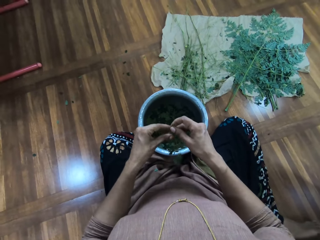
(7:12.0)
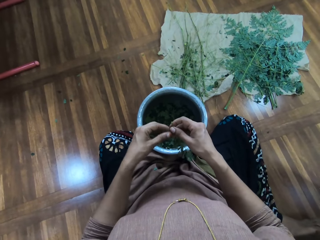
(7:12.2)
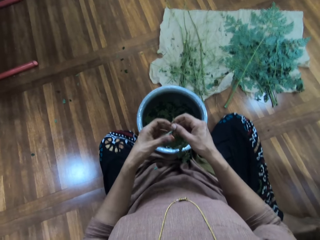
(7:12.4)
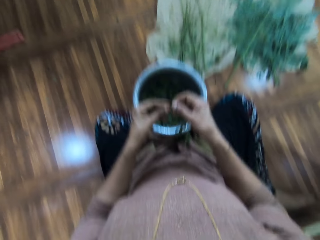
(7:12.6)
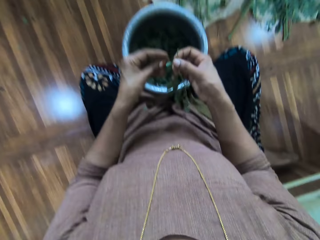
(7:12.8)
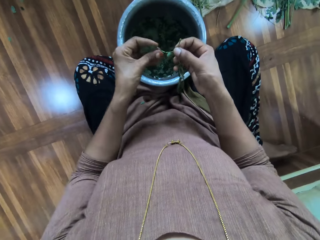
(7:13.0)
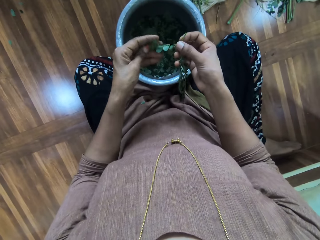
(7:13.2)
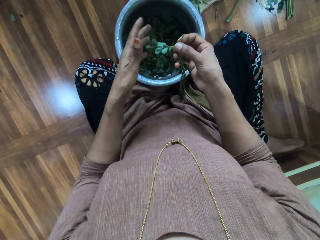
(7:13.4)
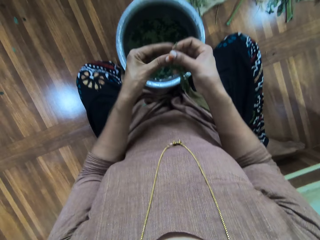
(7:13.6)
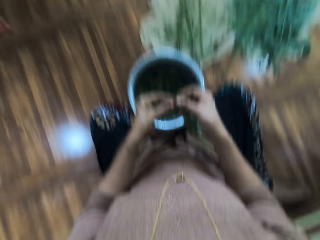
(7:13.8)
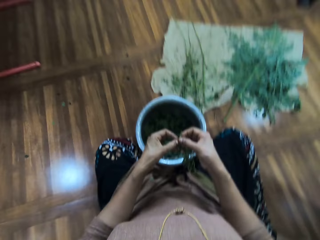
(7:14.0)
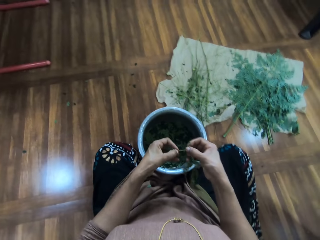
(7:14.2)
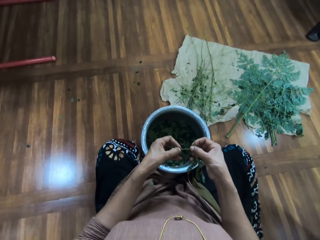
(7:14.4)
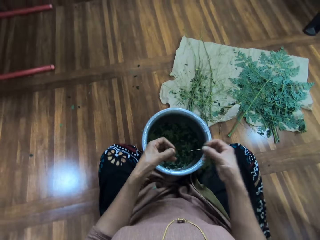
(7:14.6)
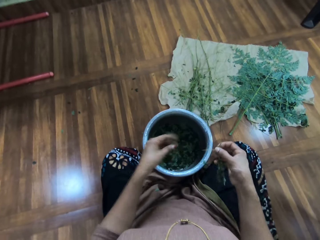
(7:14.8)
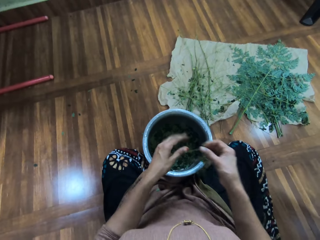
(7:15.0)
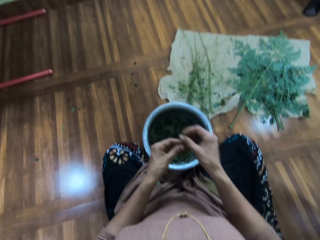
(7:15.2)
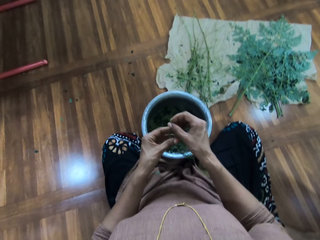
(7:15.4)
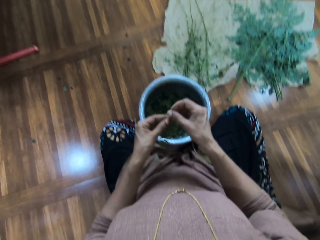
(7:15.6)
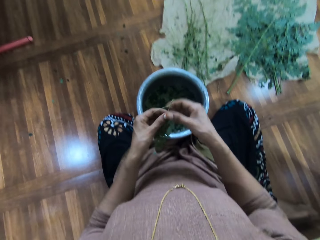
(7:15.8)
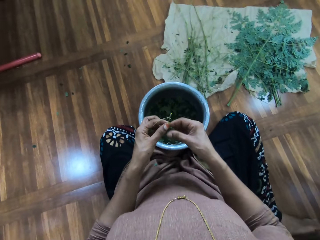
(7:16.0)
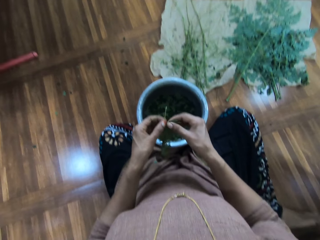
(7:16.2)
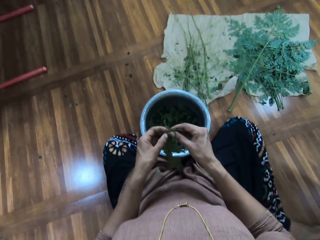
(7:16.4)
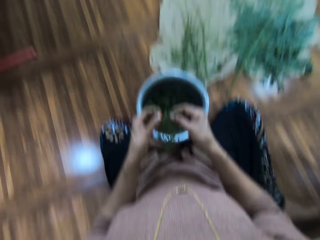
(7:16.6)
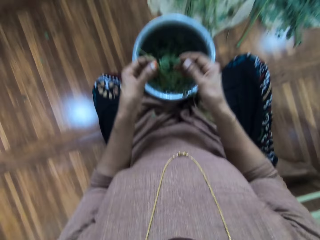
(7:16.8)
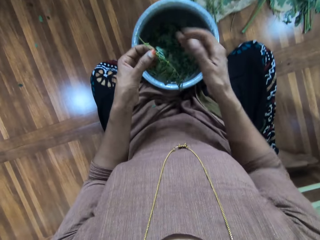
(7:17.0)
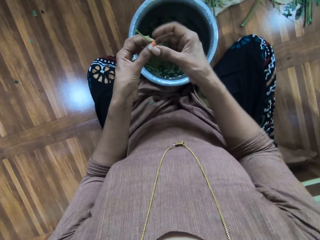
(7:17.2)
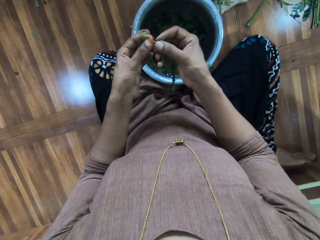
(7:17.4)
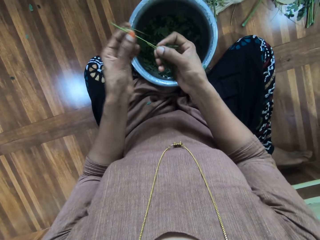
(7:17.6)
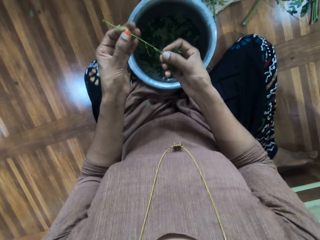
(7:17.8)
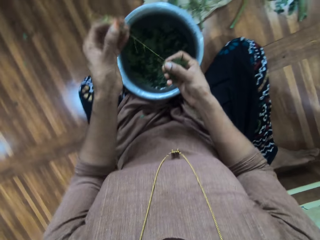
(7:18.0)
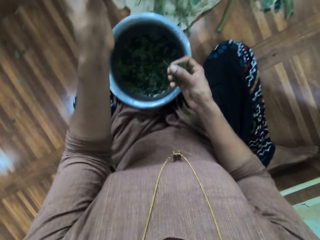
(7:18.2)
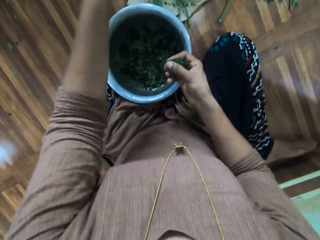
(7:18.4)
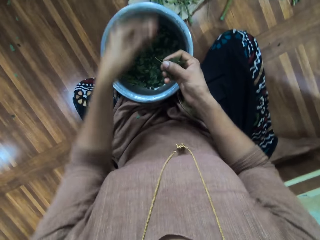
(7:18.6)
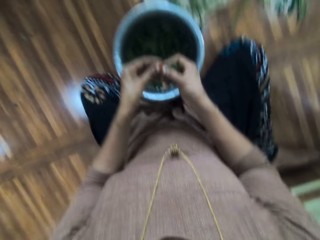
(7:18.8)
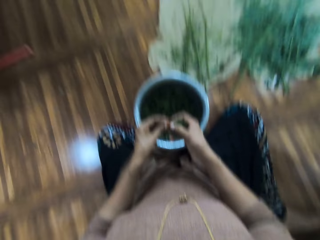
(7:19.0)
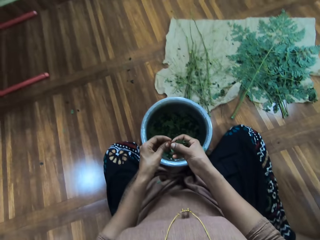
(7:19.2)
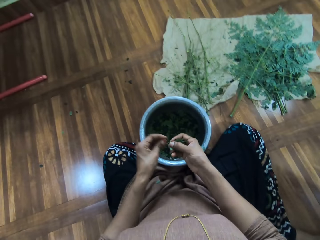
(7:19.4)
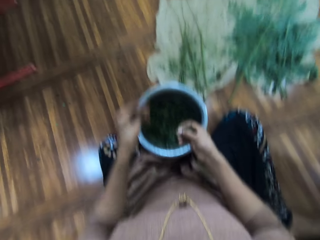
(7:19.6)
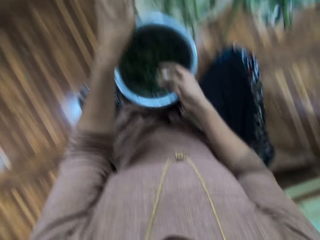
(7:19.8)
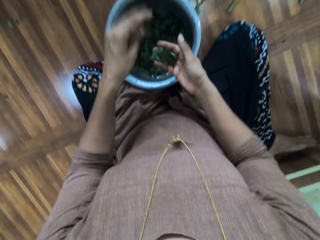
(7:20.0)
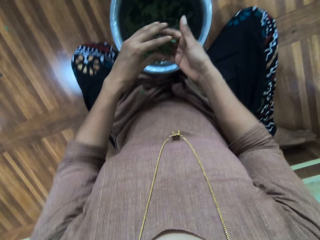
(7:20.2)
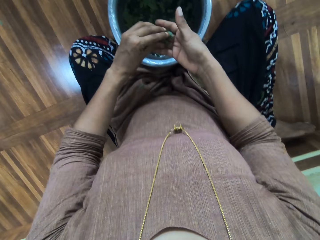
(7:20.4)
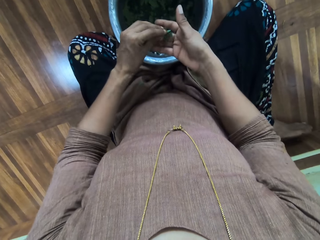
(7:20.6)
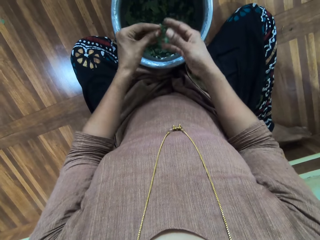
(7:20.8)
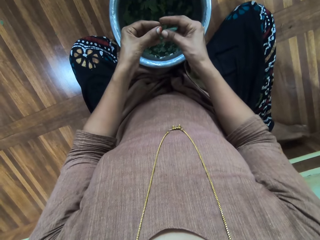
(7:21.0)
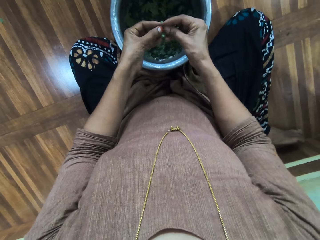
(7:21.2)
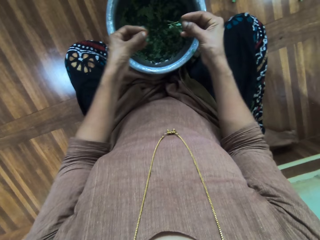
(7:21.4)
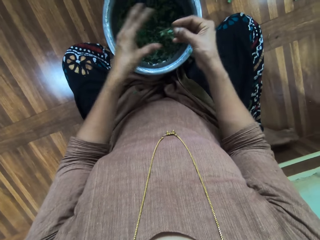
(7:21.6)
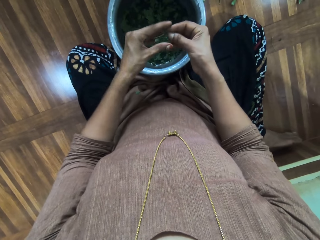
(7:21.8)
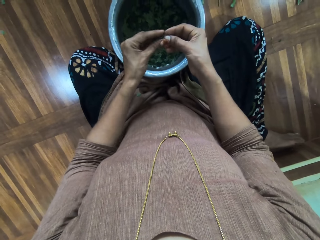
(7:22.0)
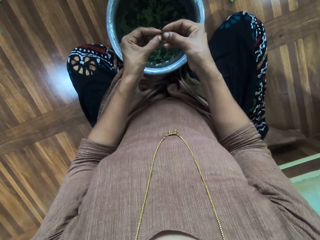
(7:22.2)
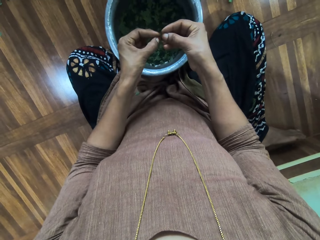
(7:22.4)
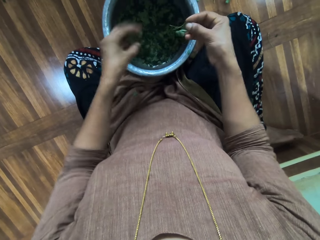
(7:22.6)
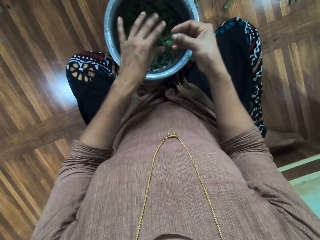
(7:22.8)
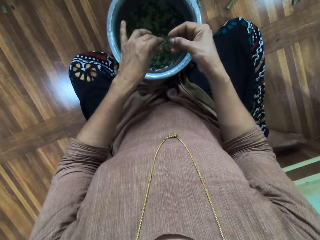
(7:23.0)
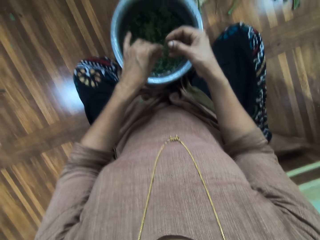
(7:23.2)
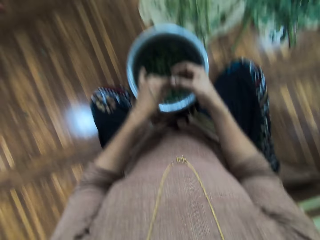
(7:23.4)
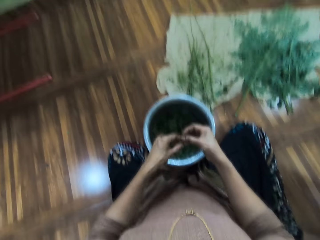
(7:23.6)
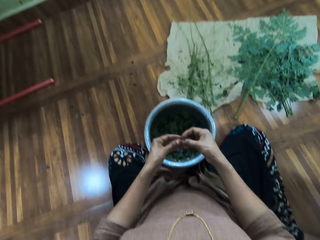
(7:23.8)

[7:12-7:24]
The camera wearer interacts with a person. They wipe the herb with the left hand, strip the herb, put the herb in a bucket, shift the herb to the left hand, wipe the herb with the right hand, strip the herb, throw away the herb stem, strip the herb, and throw away the herb stem. They sort out the leaves. They shift the herb to the left hand, strip the herb, put the herb in the bucket, strip the herb, put the herb in the bucket, and strip the herb.

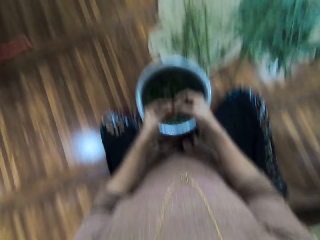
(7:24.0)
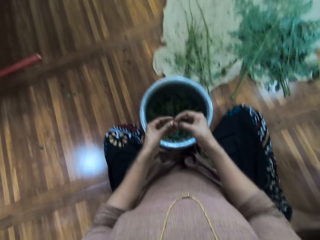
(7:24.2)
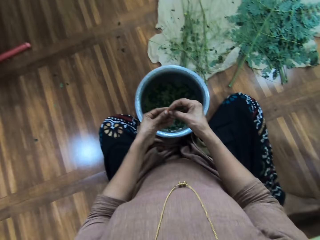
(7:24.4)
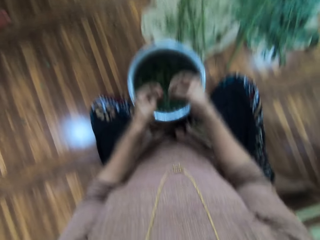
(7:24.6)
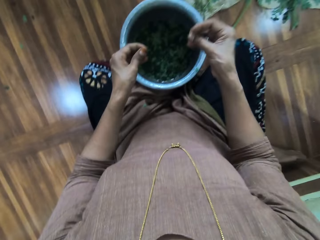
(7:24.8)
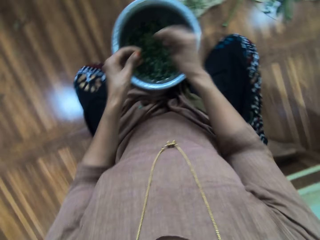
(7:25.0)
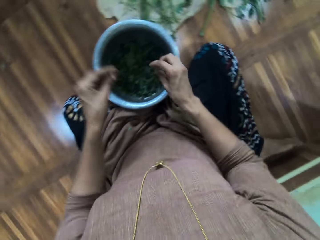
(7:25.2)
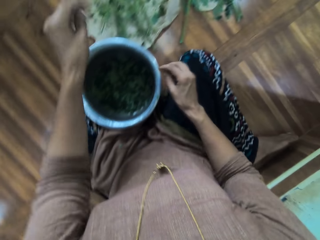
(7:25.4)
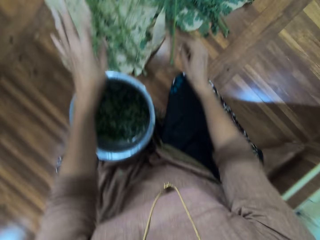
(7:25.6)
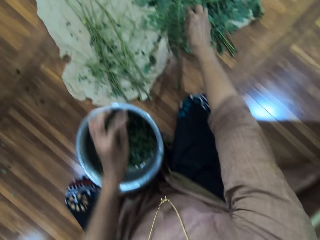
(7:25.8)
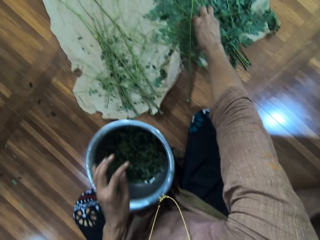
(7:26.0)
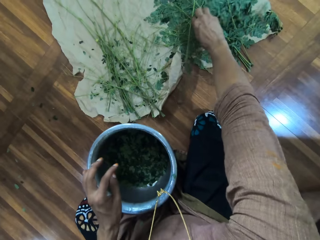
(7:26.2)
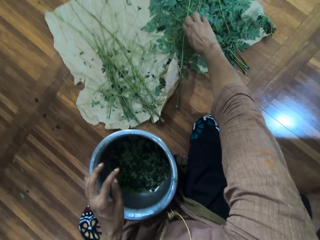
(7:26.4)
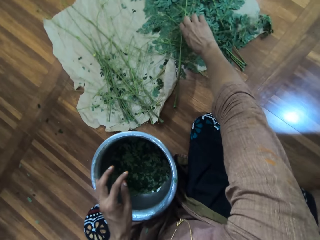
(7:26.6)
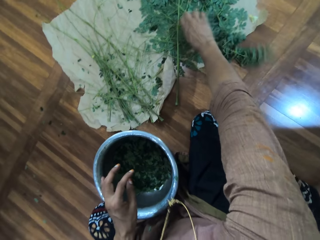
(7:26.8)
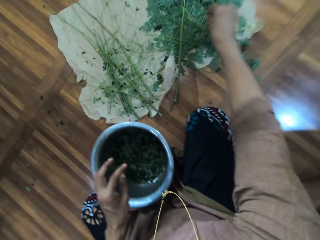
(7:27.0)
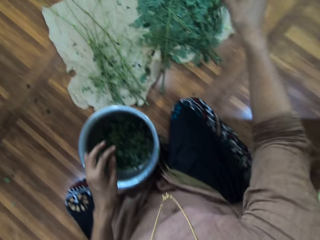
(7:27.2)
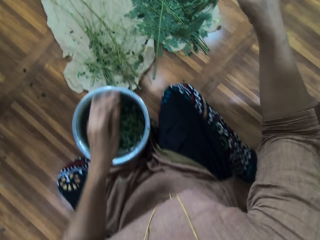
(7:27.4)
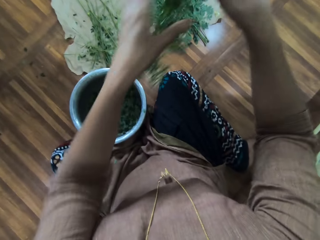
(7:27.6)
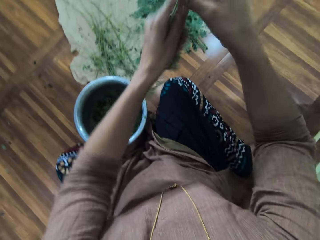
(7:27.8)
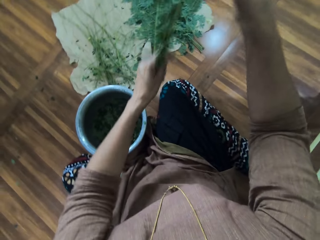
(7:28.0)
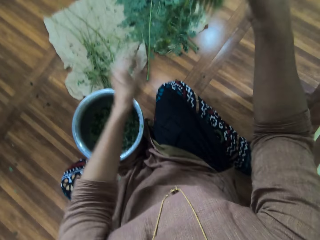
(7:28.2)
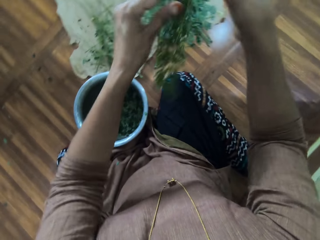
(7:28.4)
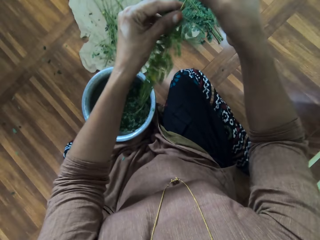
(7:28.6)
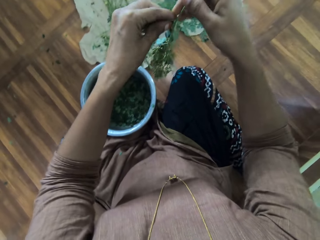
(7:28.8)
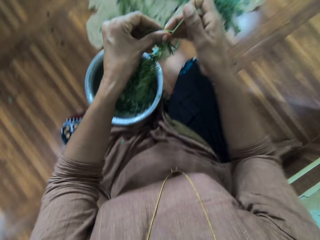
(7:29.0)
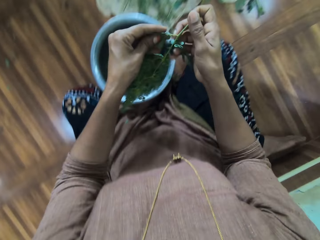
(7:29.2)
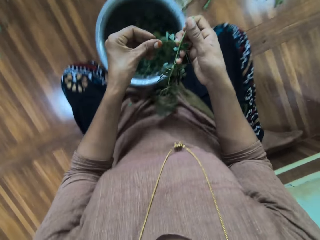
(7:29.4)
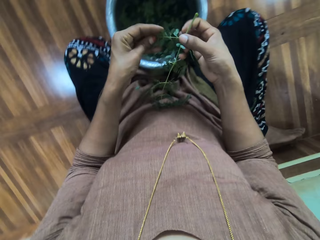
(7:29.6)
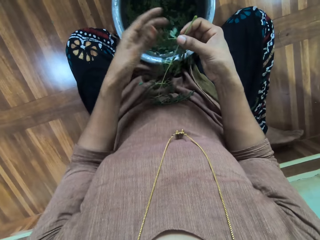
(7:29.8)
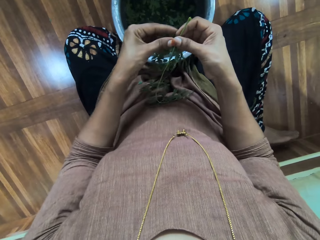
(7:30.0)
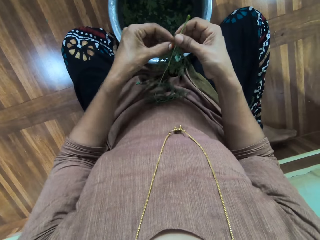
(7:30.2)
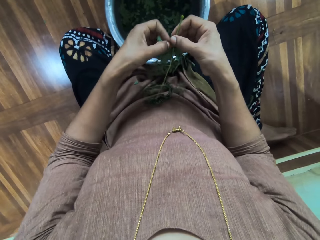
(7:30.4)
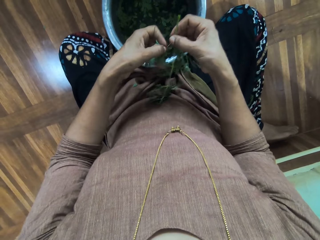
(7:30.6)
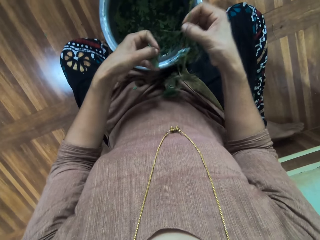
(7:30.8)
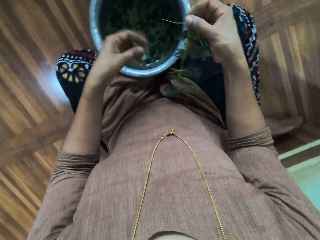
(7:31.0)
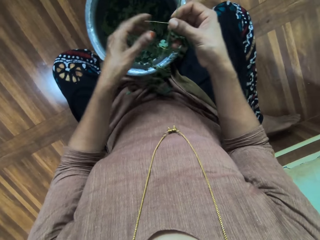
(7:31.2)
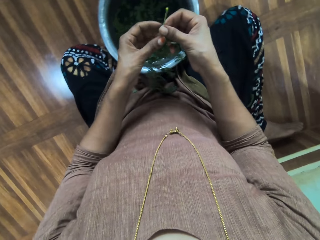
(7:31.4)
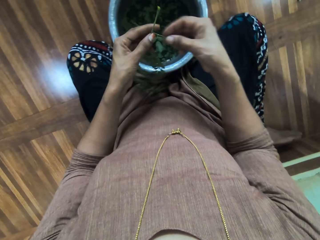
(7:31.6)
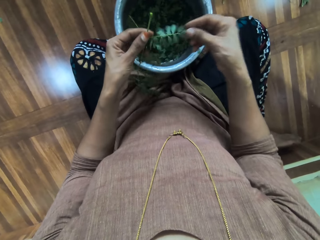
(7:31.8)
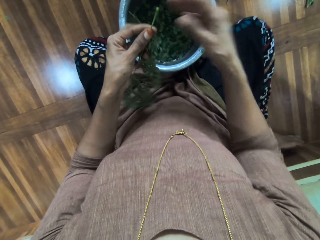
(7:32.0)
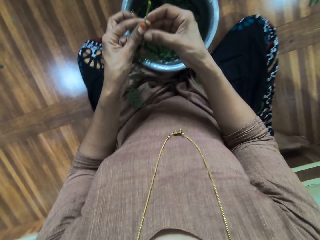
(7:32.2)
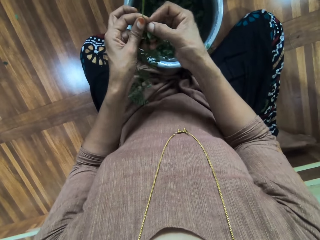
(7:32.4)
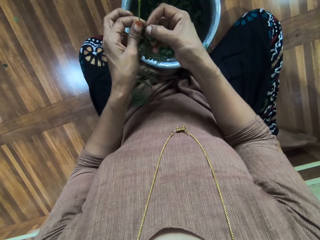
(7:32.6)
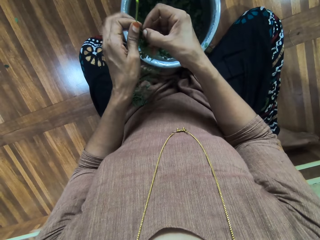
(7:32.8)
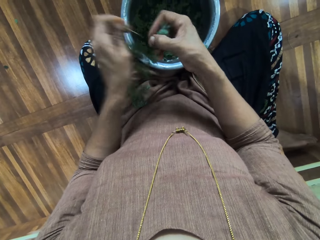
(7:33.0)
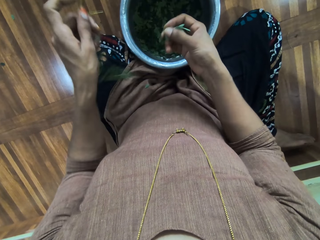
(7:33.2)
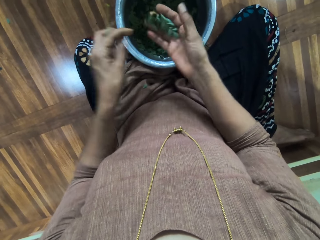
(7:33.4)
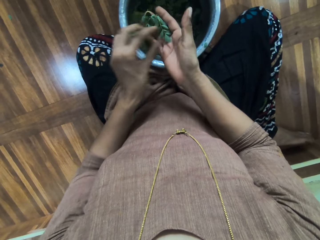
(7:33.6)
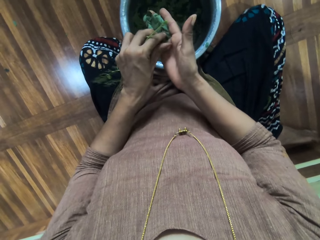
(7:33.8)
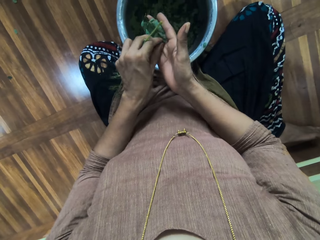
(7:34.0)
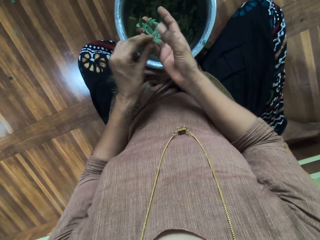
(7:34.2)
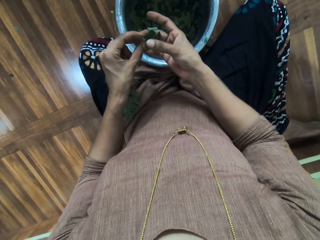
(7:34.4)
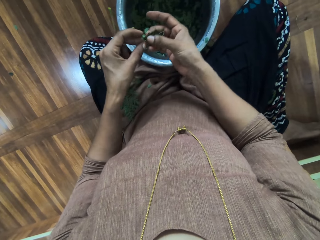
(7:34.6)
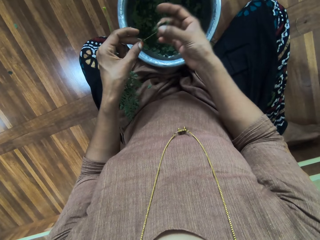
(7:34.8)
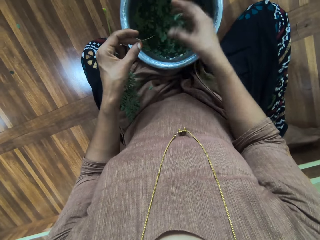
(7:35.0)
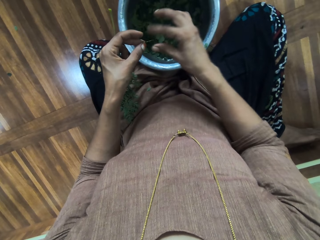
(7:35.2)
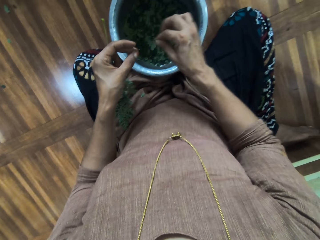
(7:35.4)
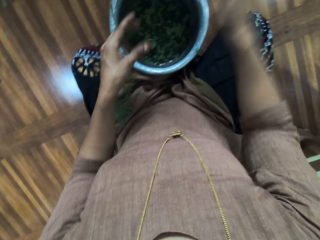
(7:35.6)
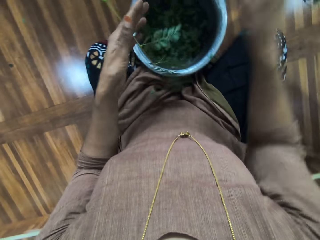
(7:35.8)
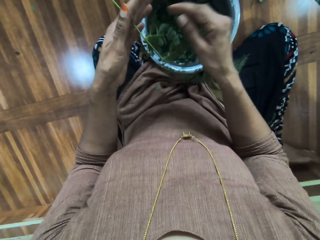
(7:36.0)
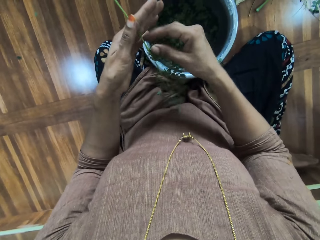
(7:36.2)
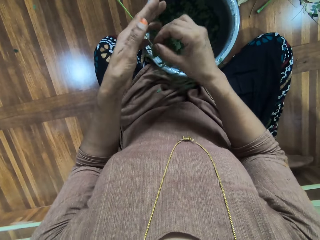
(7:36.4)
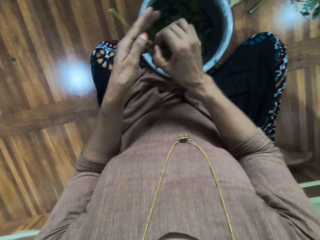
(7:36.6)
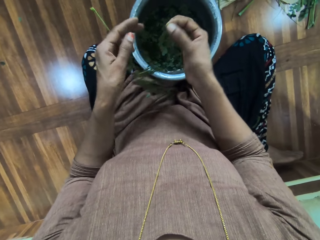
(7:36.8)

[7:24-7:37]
The camera wearer looks around and interacts with a person. They strip the herb, put the herb in a bucket, throw away the herb stem, cut the herb with the right hand, and interact with the person. They pick up the plant. They wipe the herb with the left hand. They sort out the leaves. They strip the herb, put the herb in the bucket, shift the herb to the left hand, wipe the herb with the right hand, strip the herb, take the herb with the left hand, strip the herb, put the herb in the bucket, shift the herb stem to the right hand, throw away the herb stem, and interact with the person.
